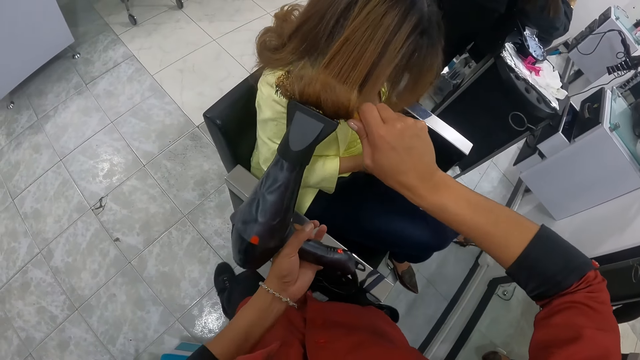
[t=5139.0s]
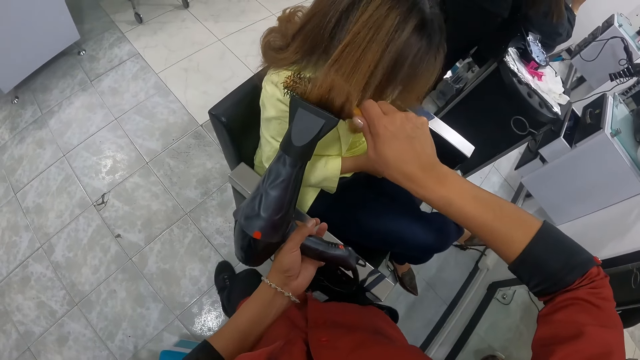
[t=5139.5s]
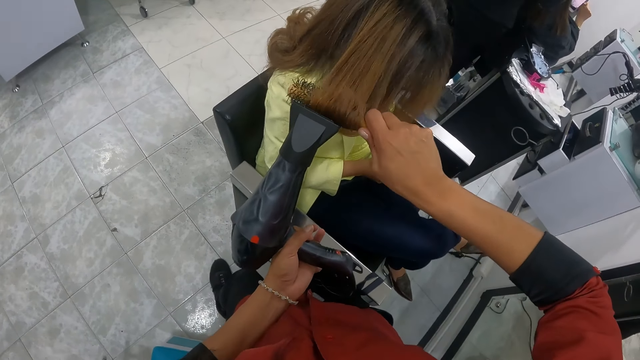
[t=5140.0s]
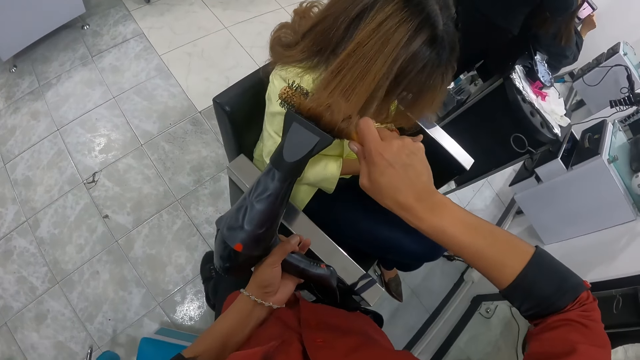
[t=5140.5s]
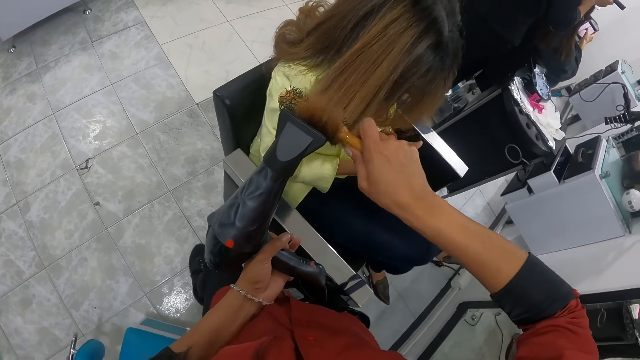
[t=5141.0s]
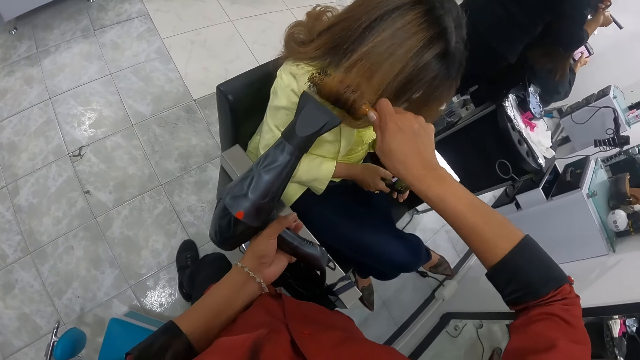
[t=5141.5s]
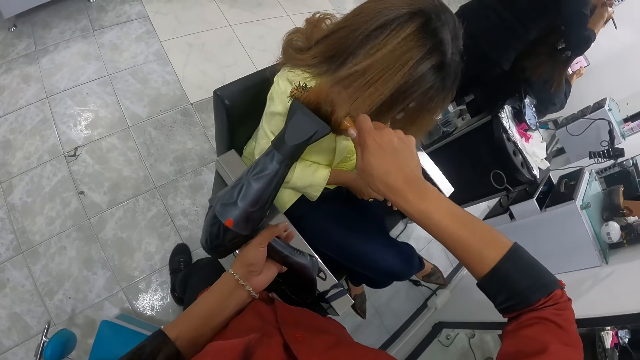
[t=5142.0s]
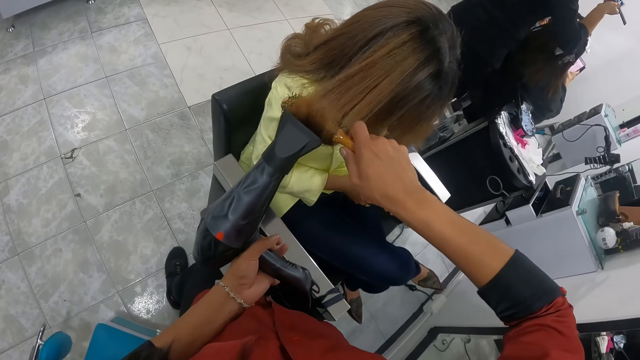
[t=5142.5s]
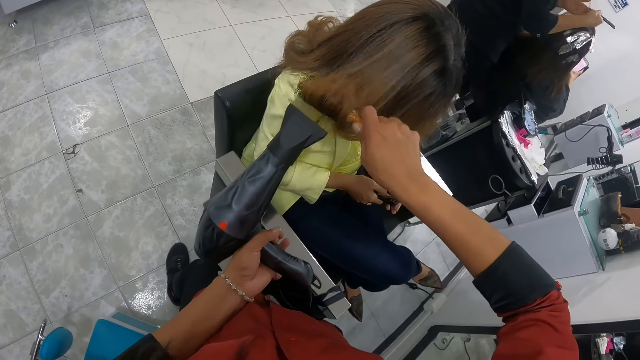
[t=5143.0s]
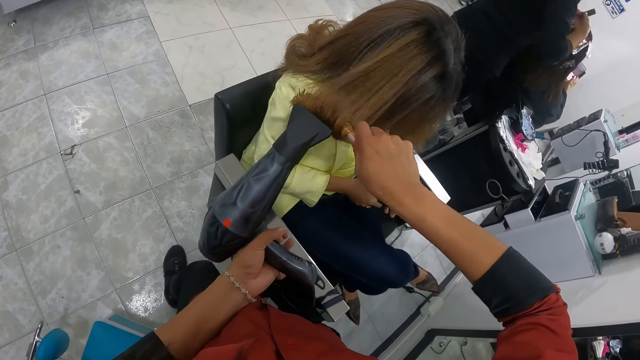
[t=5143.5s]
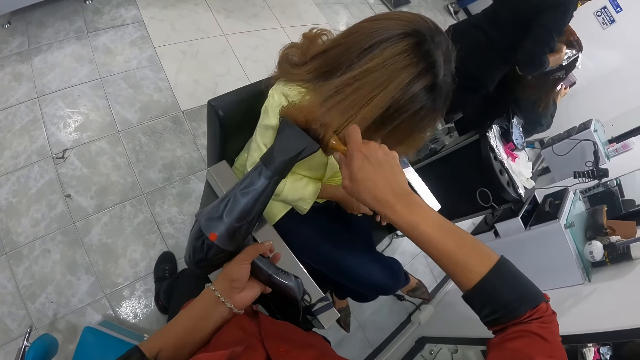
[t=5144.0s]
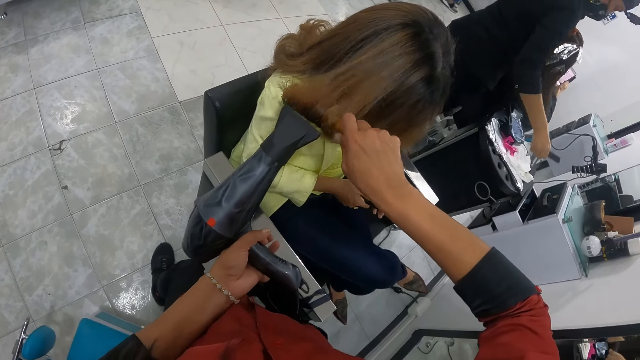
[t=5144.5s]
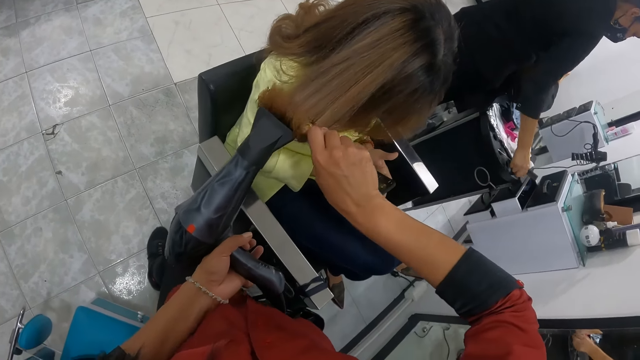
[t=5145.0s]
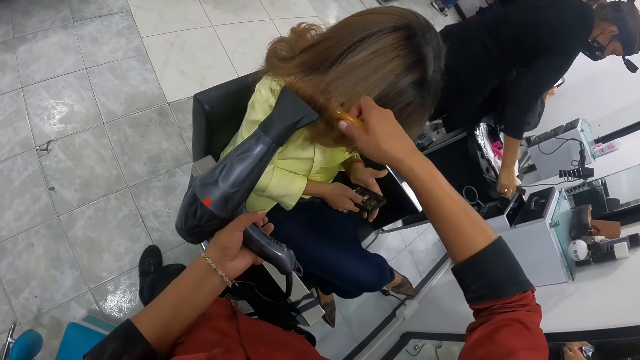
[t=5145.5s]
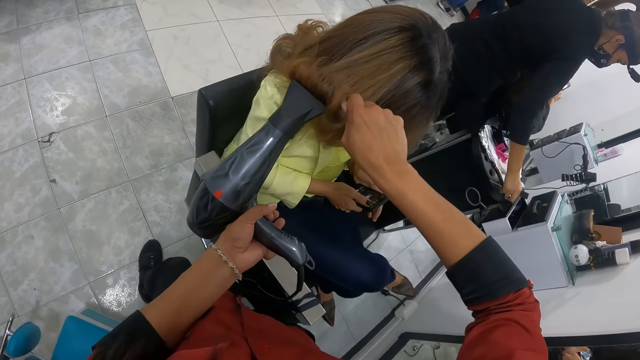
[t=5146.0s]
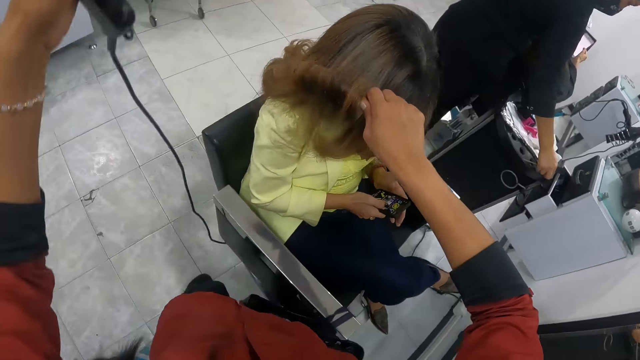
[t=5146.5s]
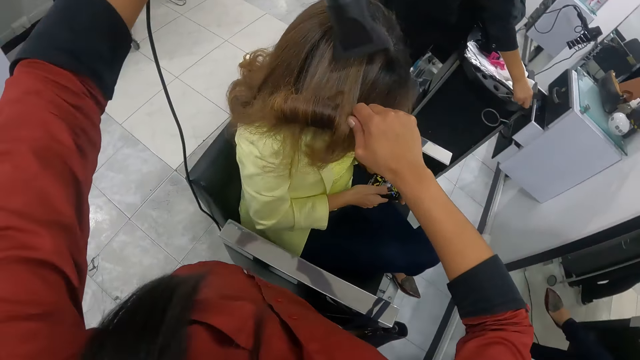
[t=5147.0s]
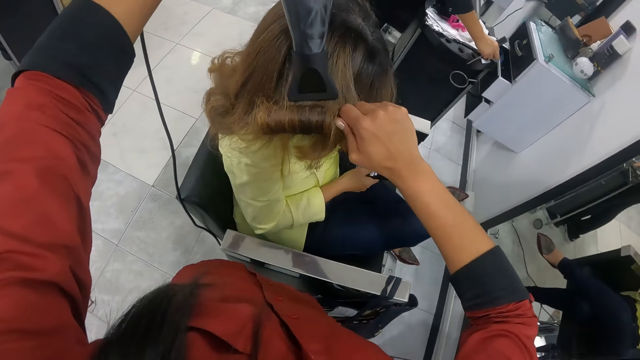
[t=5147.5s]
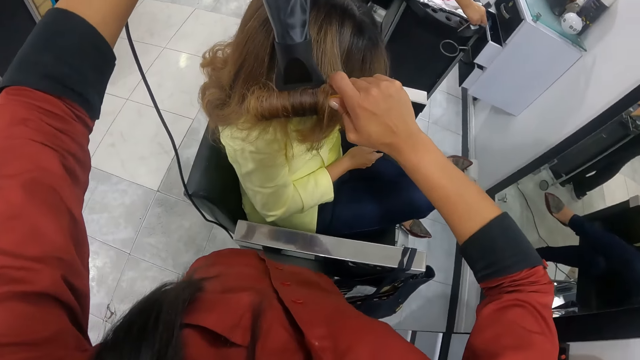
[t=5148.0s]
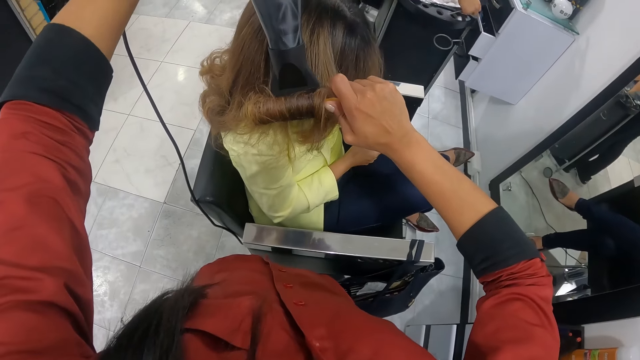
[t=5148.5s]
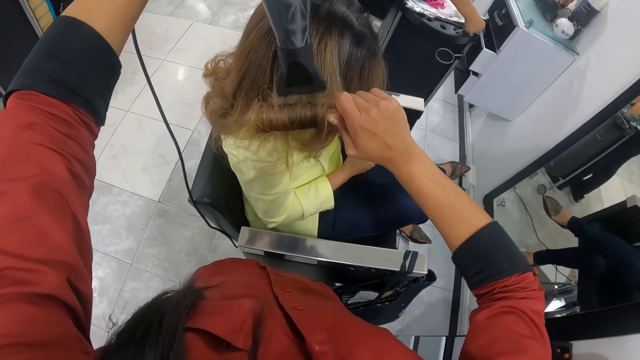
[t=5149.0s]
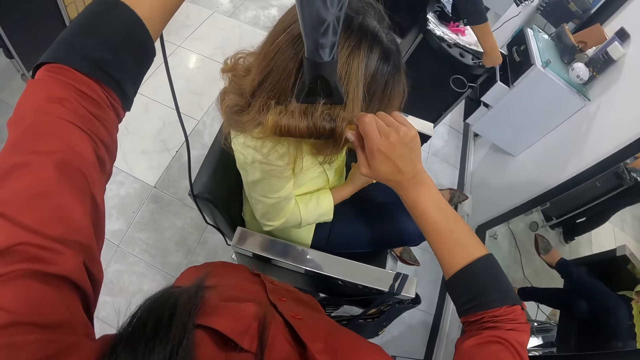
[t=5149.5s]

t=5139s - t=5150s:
The camera wearer blows a woman's hair with a blow dryer. The woman touches a phone.

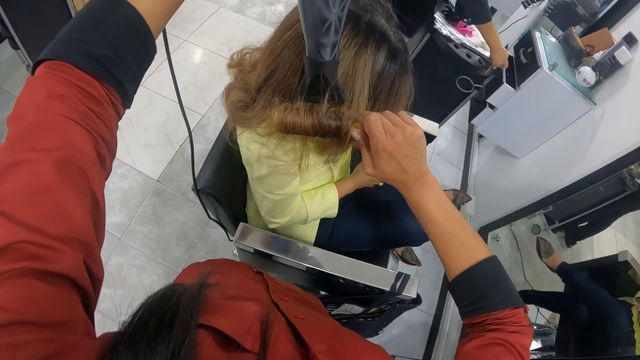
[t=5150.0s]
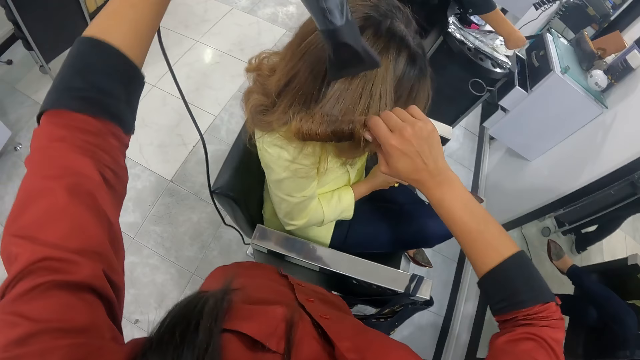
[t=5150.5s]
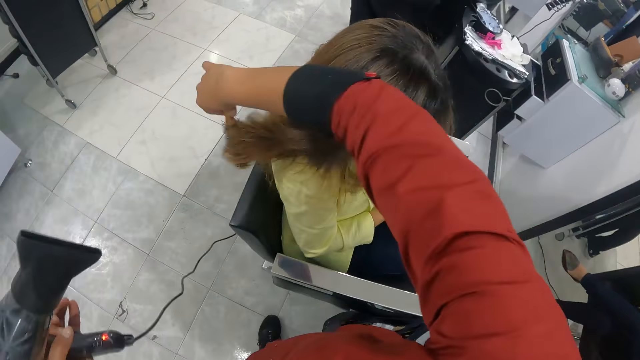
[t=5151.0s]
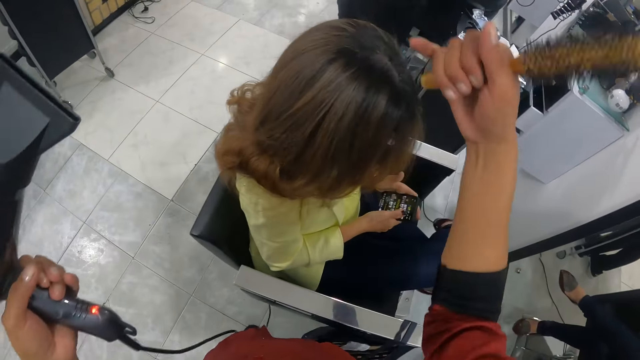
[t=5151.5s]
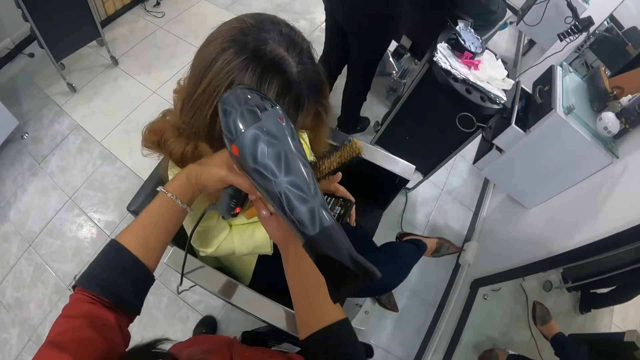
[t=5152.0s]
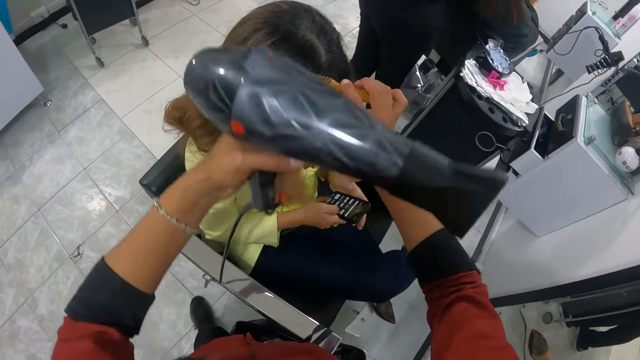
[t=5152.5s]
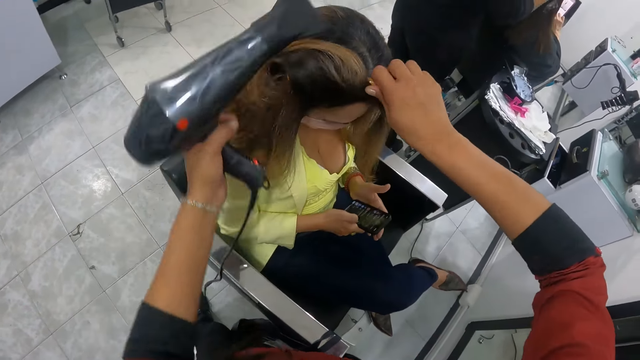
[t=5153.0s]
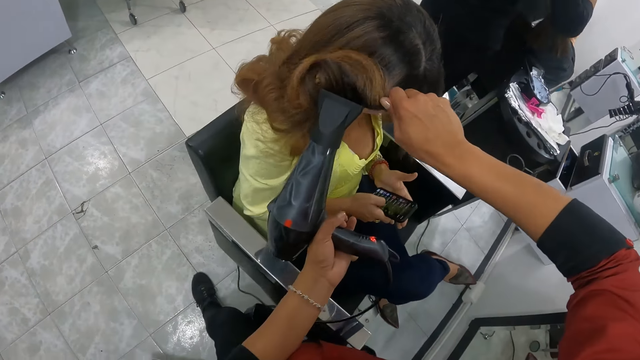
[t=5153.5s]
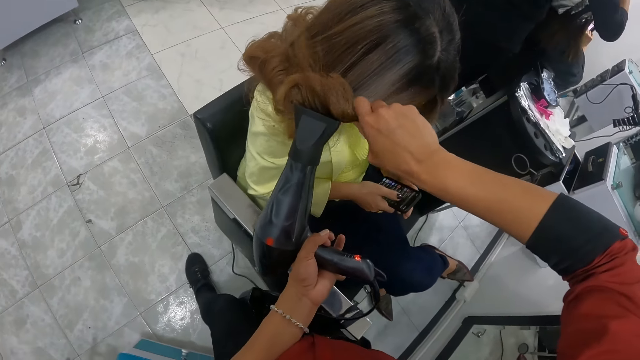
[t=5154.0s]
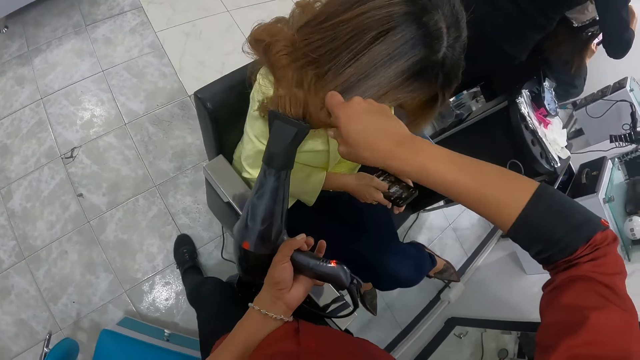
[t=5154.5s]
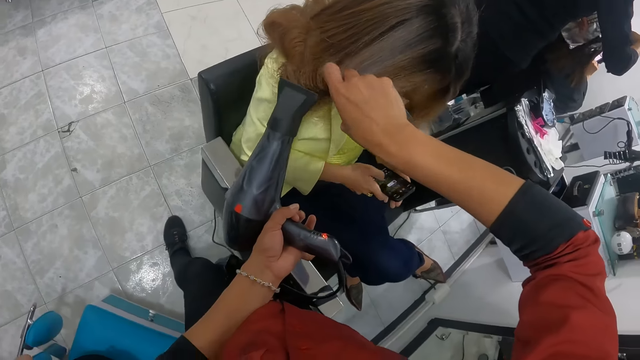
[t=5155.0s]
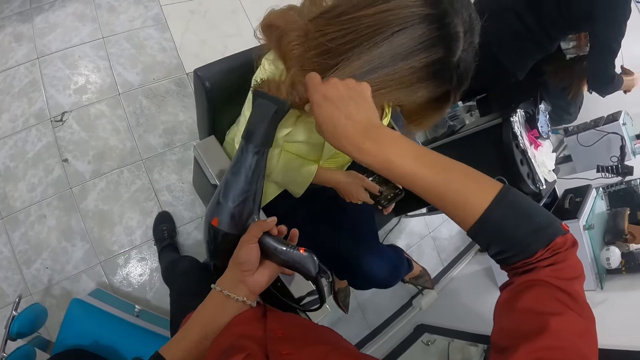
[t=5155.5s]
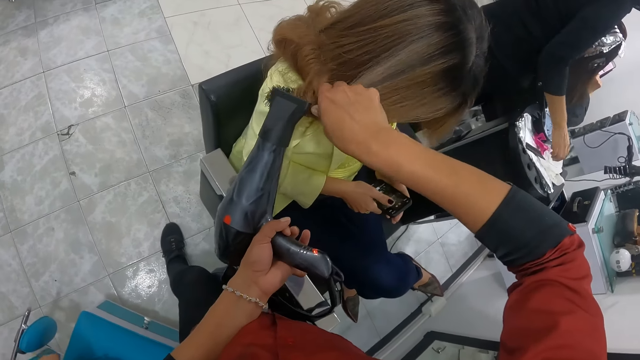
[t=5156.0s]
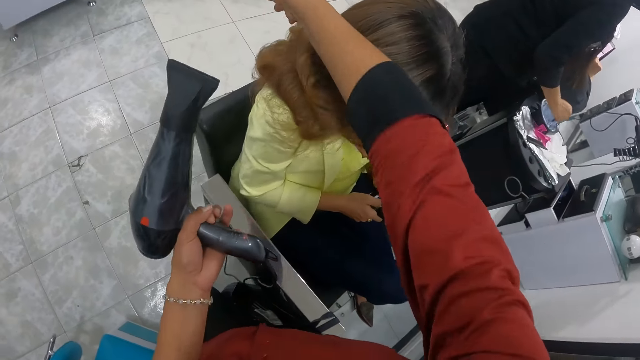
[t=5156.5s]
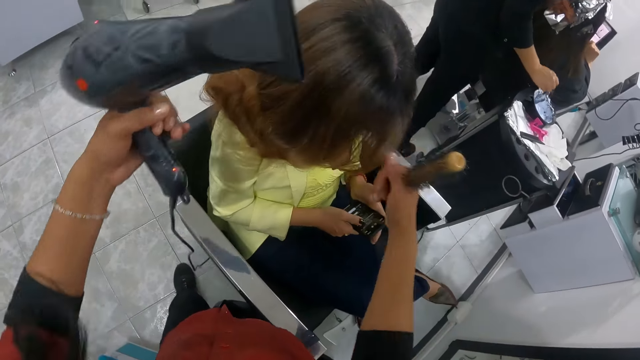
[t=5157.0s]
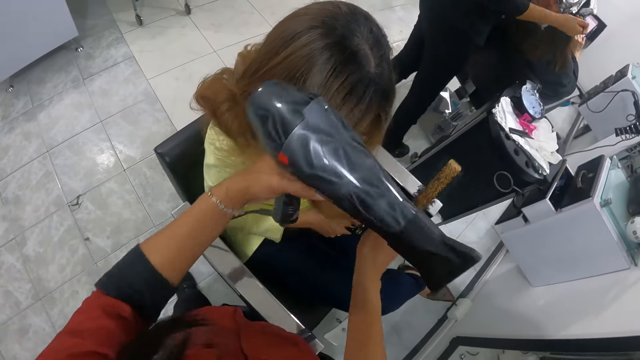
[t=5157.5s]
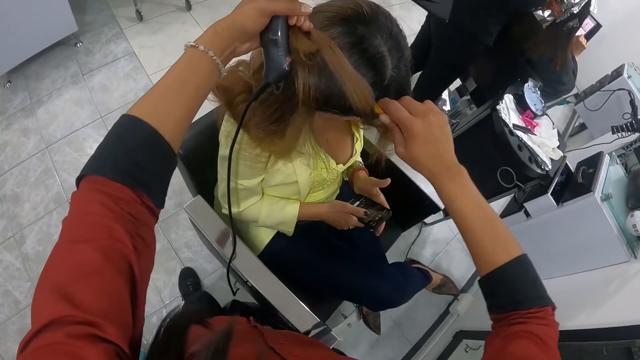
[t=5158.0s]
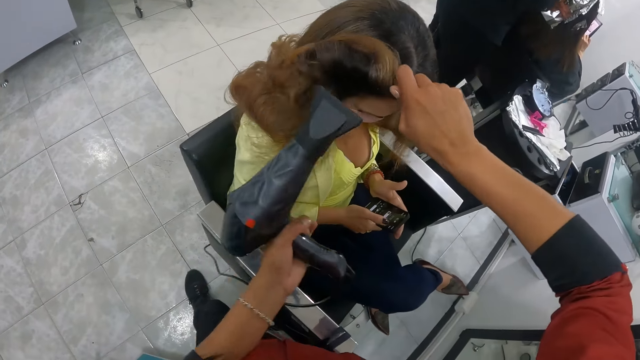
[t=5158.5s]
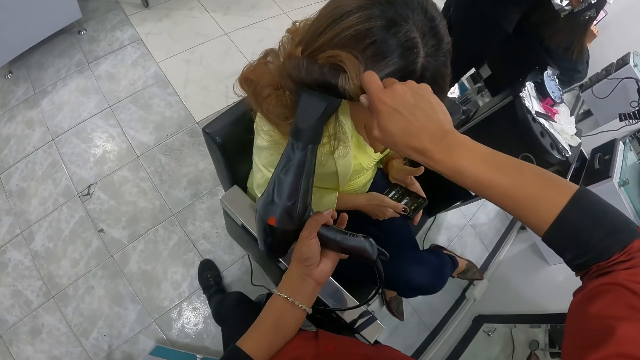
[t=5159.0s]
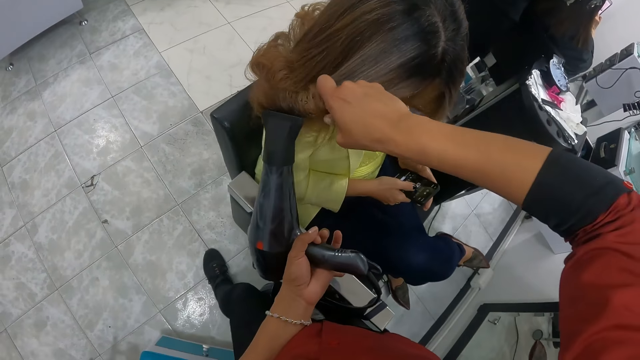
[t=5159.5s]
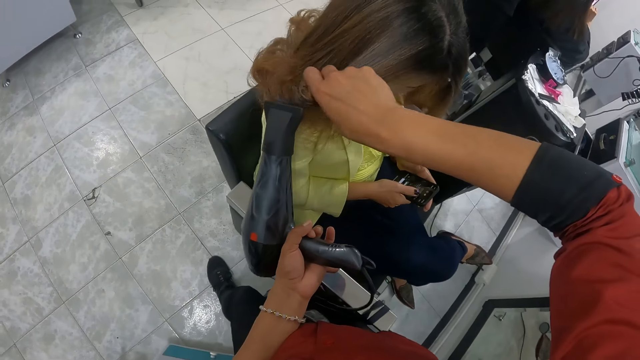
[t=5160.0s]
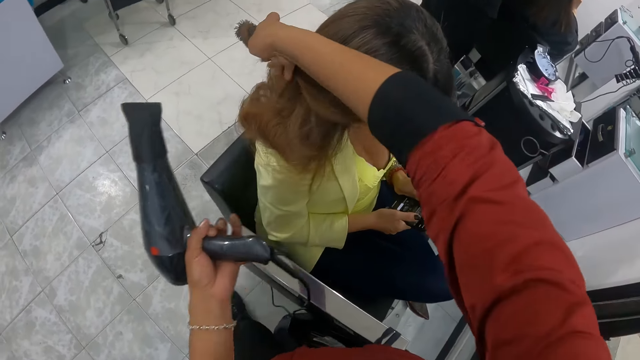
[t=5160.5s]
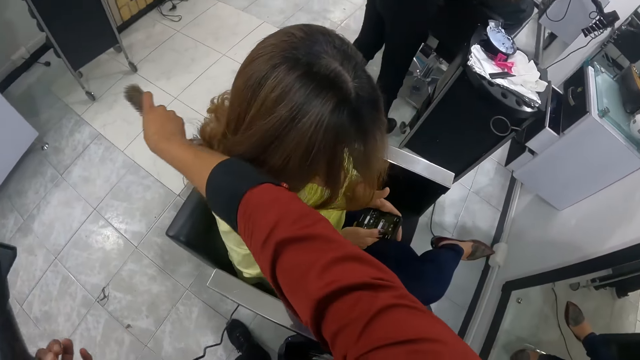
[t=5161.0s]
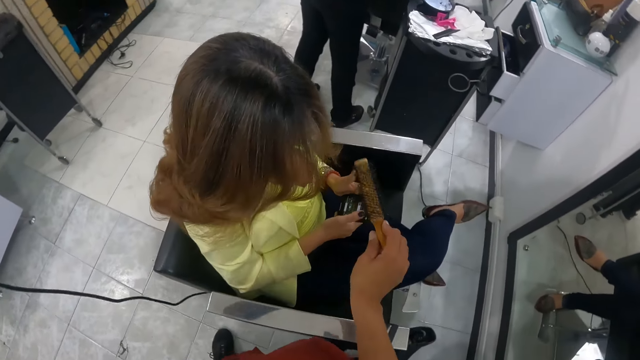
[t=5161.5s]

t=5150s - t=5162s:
A woman picks up a foil. The camera wearer wraps hair around the hair brush in her right hand. She dries another woman's hair with the hand dryer in her left hand. The second woman touches a phone. The first woman puts the foil on a third woman's hair, drops a brush on the surface, and applies dye on the brush. The camera wearer wraps hair around the hair brush in her right hand. She dries the second woman's hair with the hand dryer in her left hand.
